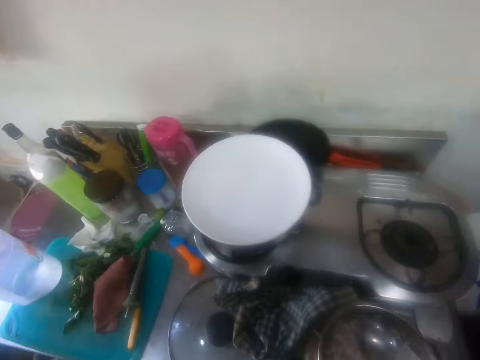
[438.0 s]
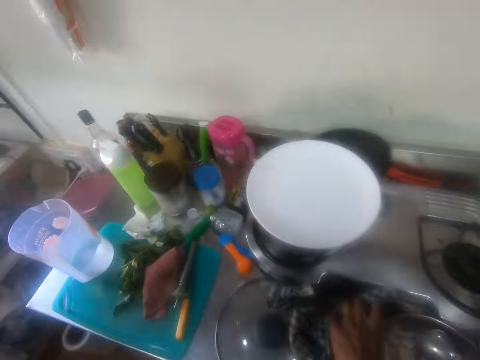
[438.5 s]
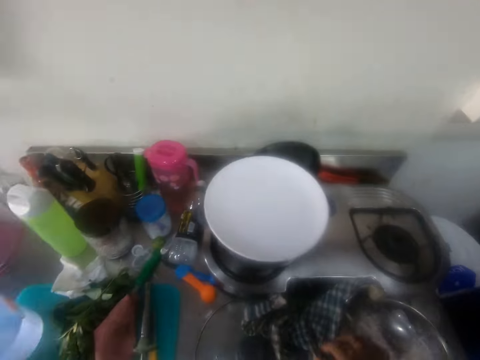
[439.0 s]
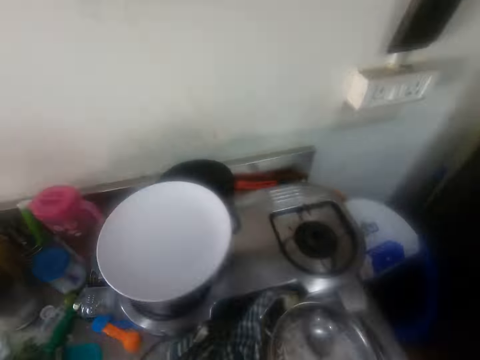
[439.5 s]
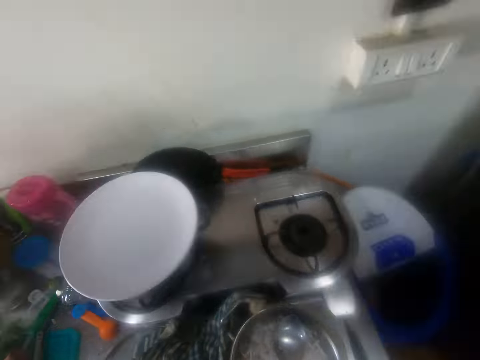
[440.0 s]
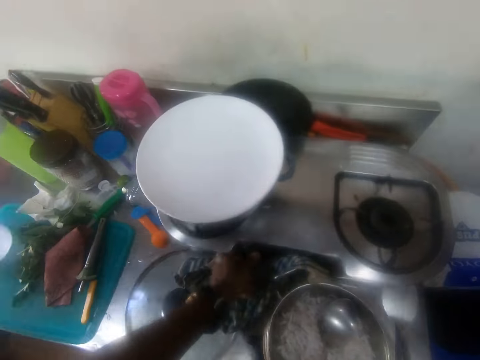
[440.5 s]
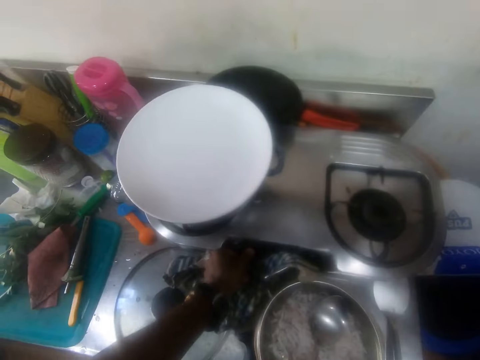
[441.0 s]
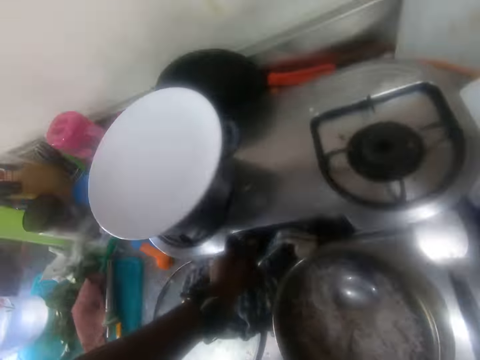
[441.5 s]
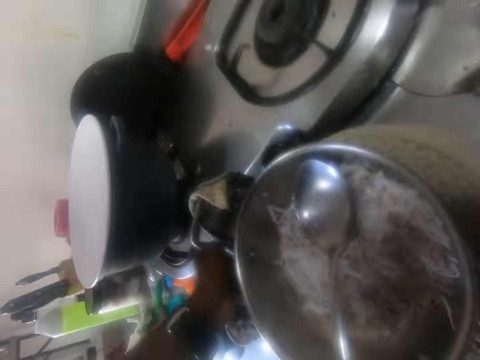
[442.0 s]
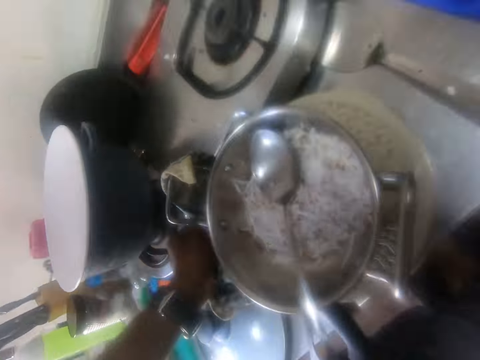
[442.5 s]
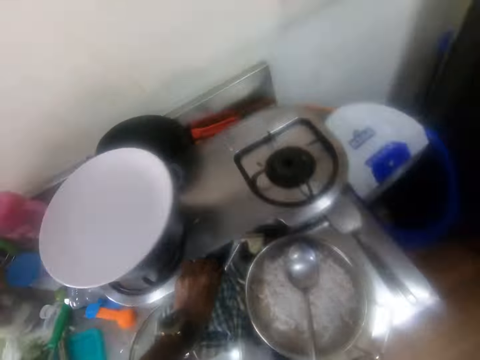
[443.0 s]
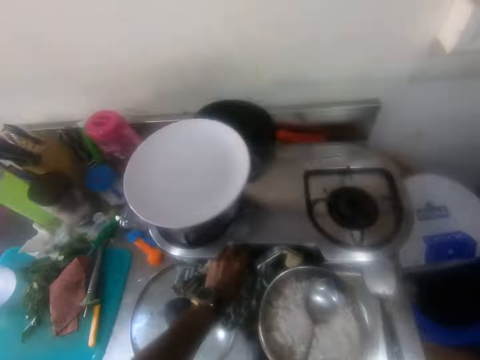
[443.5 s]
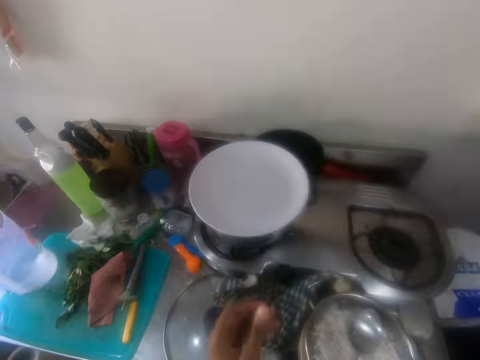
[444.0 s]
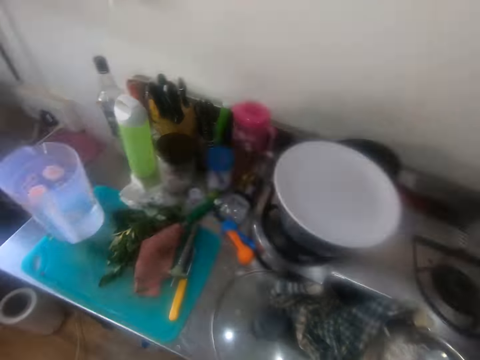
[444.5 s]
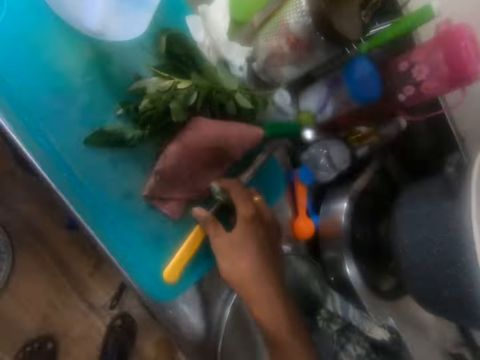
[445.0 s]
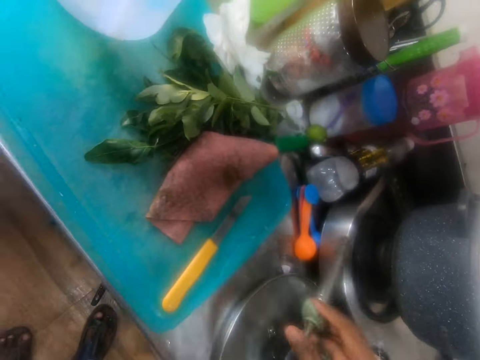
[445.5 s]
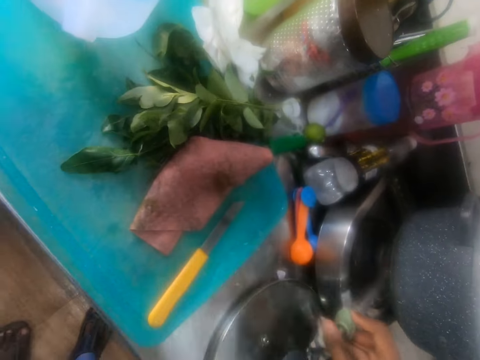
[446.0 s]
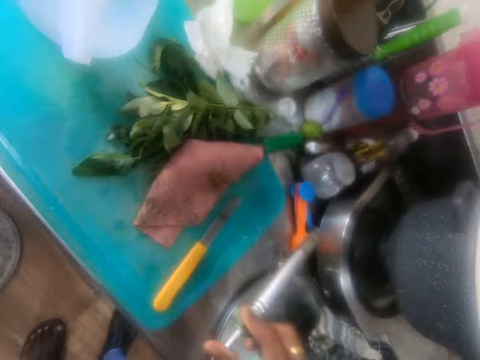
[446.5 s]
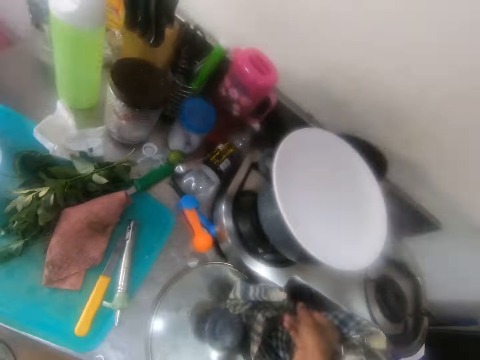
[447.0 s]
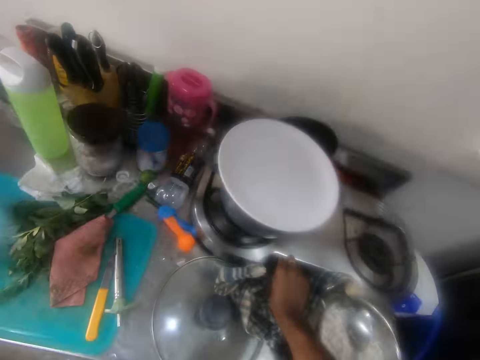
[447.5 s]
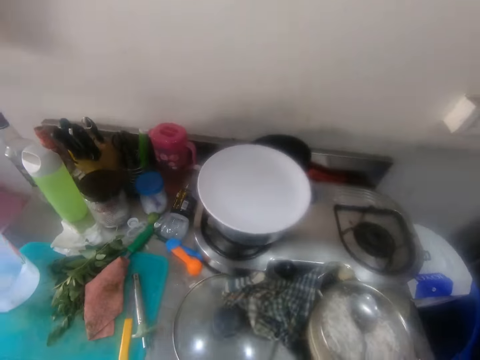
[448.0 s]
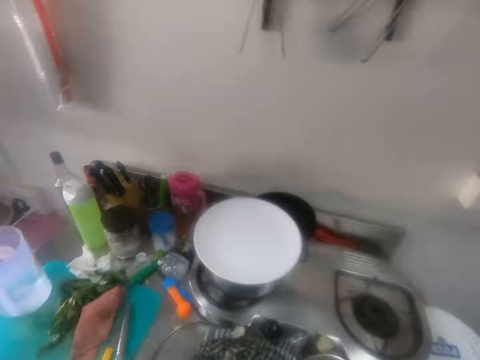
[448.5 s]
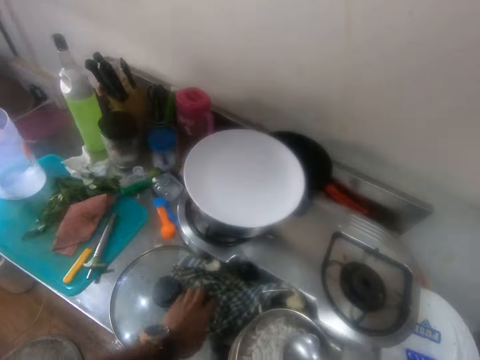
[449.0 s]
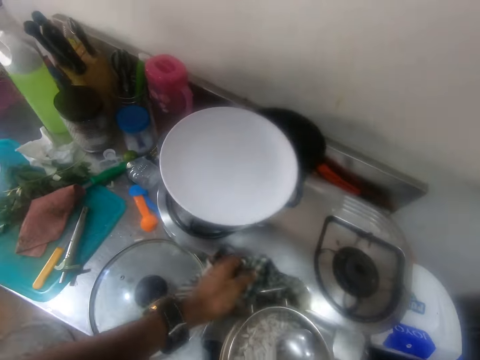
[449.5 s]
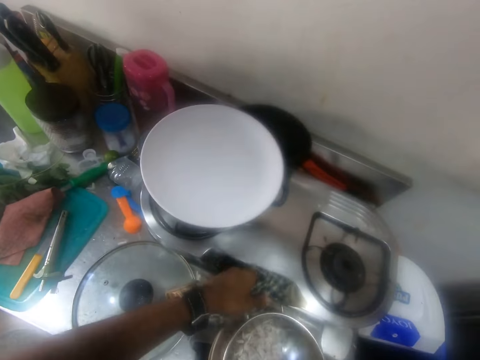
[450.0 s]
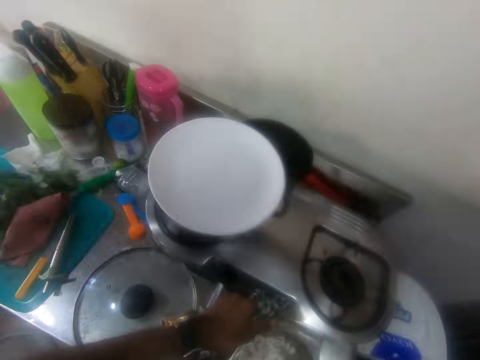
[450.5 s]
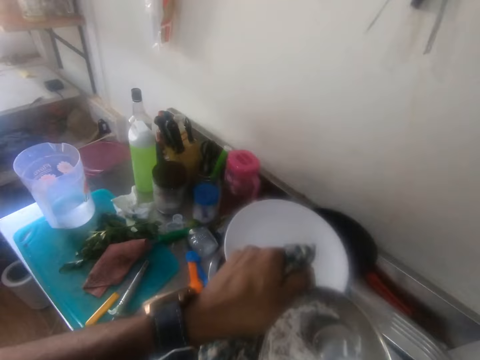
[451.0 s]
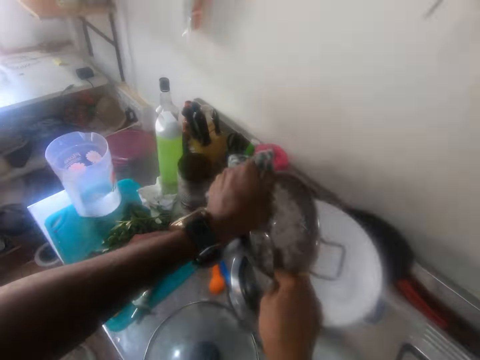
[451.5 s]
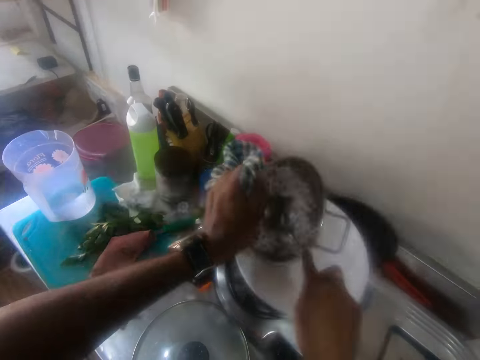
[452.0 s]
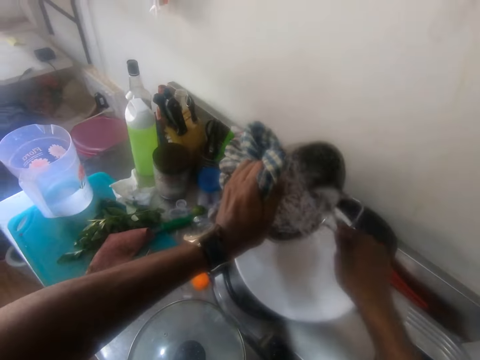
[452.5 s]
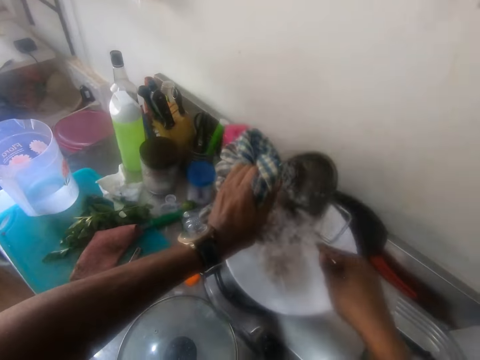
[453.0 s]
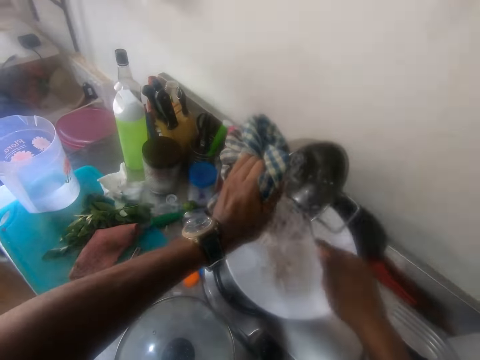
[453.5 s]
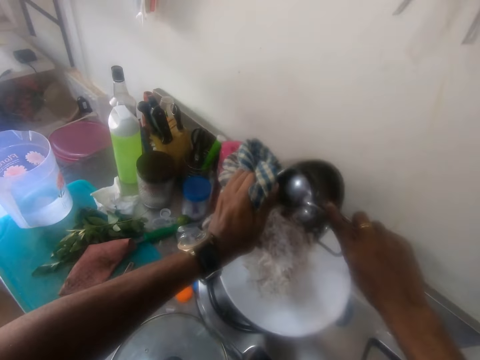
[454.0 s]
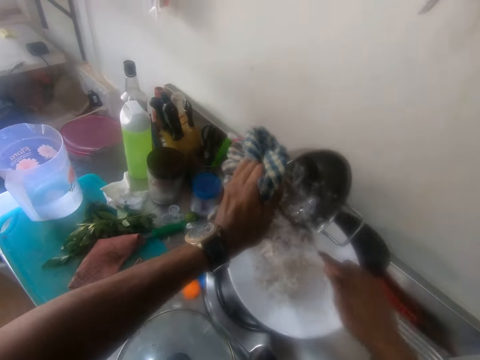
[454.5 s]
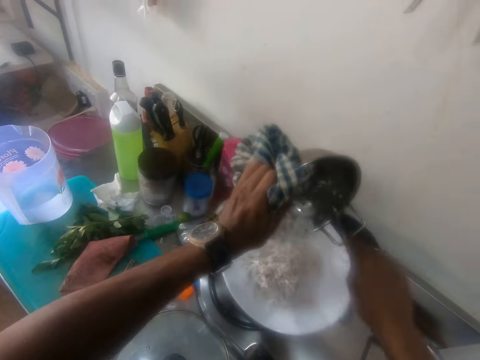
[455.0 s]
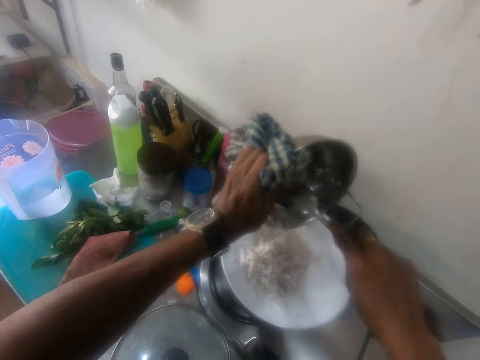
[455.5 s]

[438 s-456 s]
The camera wearer stares around the room. They operate the cooker. They pick the lighter from the table. They light the gas with the lighter. They put the lighter on the table. They adjust the gas. They pick the fabric from the table. They pick the pot from the table. They pour the food on the plate. They serve rice in the plate using a spoon.

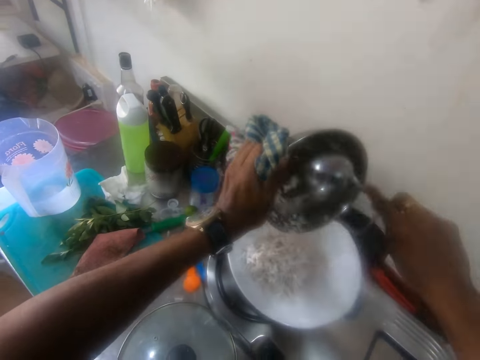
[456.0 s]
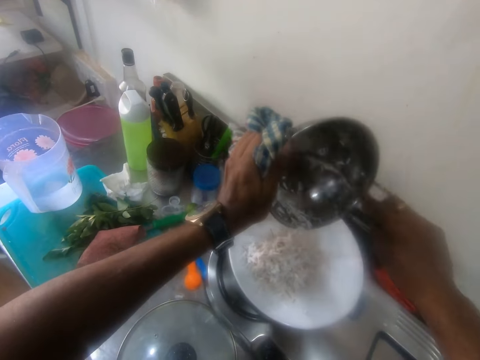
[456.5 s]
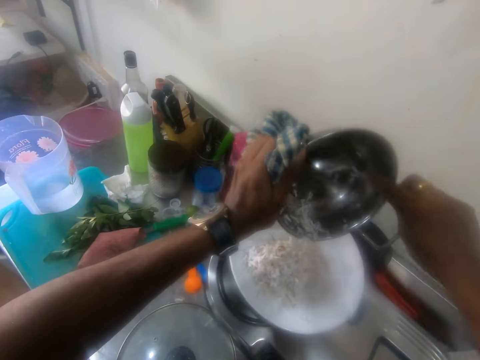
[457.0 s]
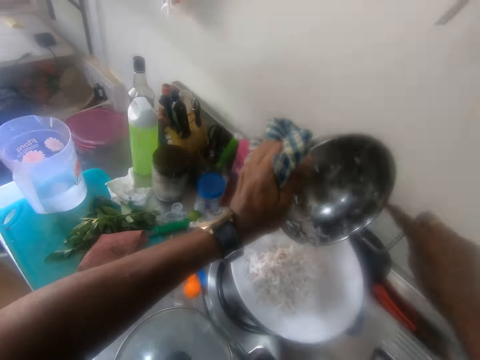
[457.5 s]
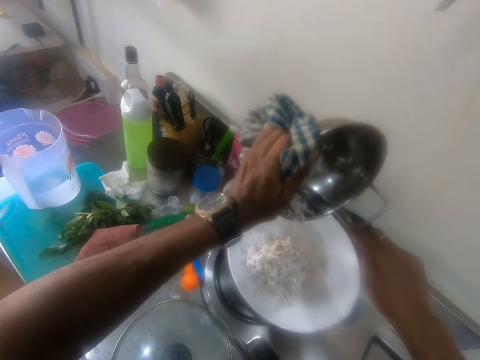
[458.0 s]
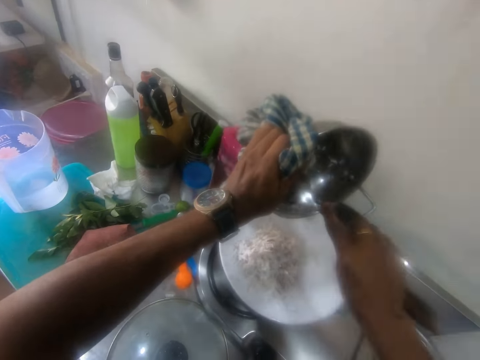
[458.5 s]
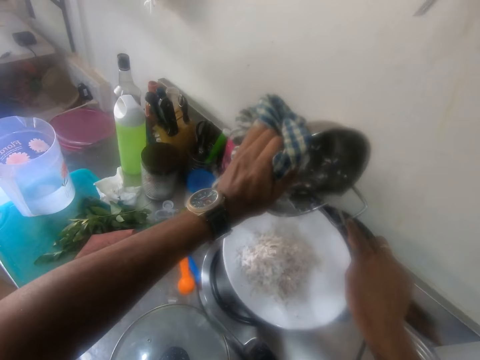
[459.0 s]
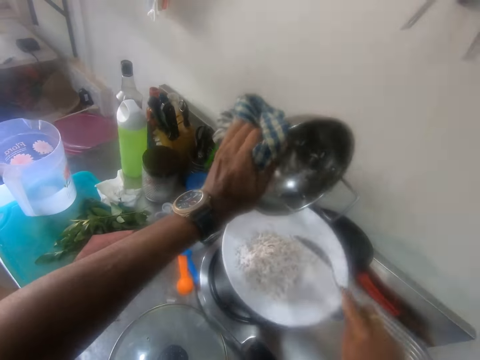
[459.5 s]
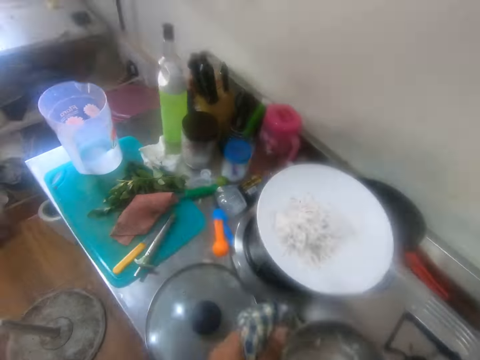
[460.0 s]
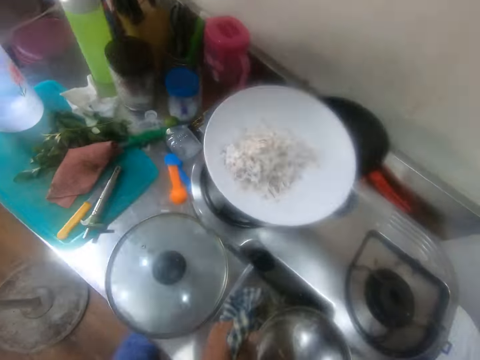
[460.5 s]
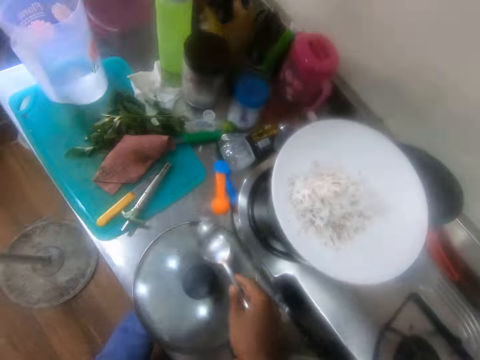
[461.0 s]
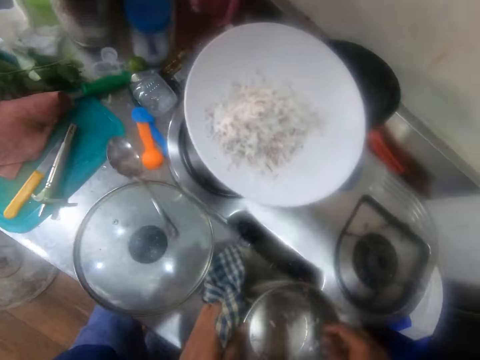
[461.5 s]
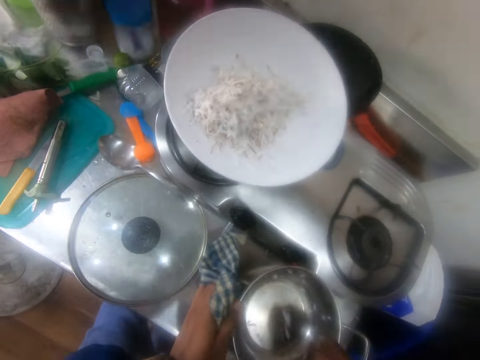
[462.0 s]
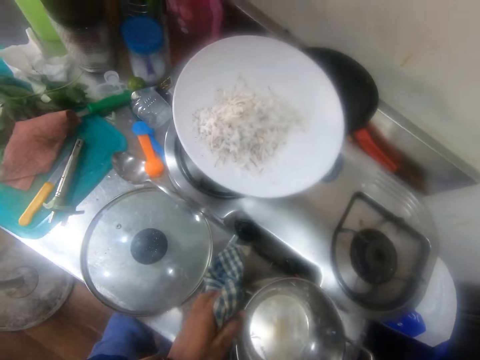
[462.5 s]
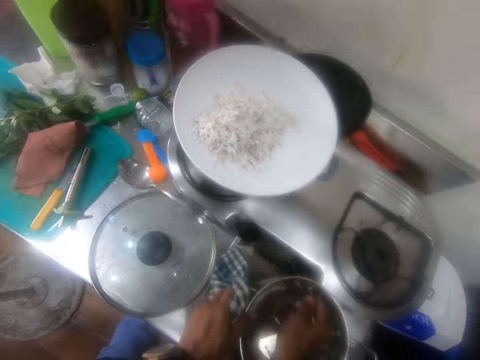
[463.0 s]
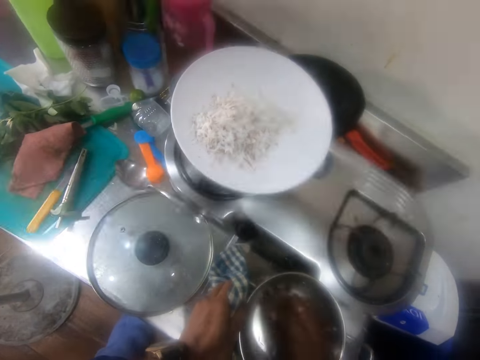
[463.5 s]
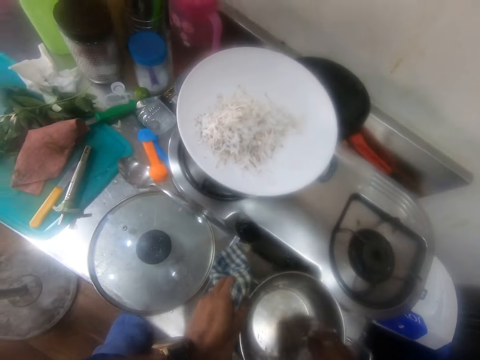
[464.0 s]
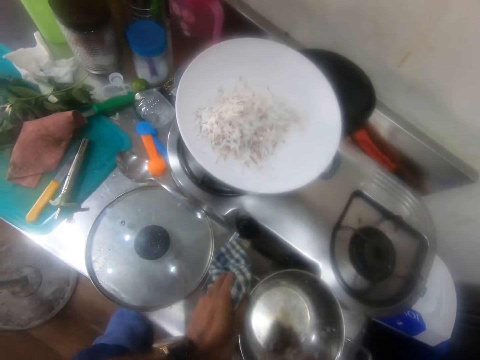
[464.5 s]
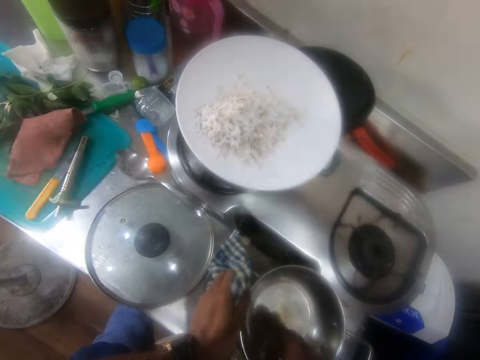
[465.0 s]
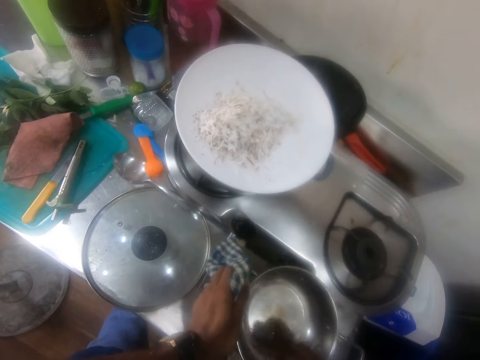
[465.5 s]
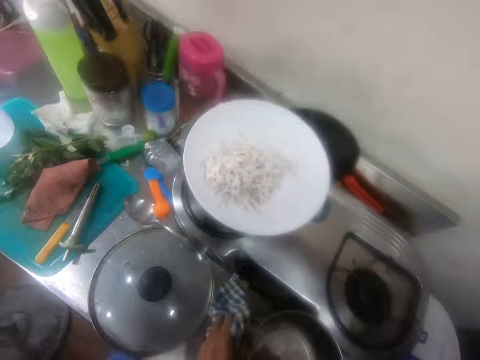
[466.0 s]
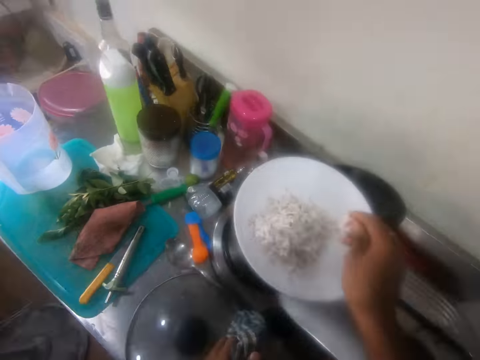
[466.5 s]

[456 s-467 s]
The camera wearer puts the pot on the table. They put the spoon on the table. They remove the food from the pot.
